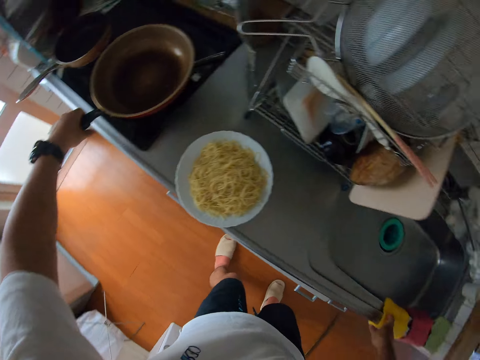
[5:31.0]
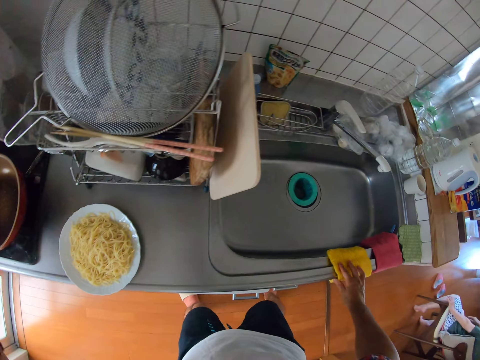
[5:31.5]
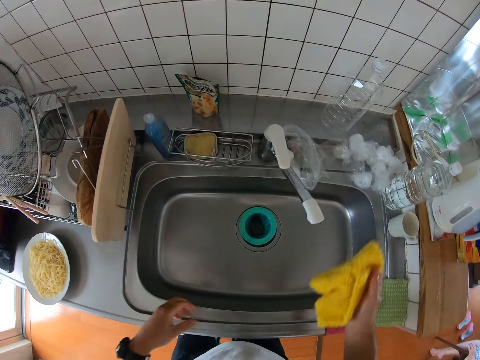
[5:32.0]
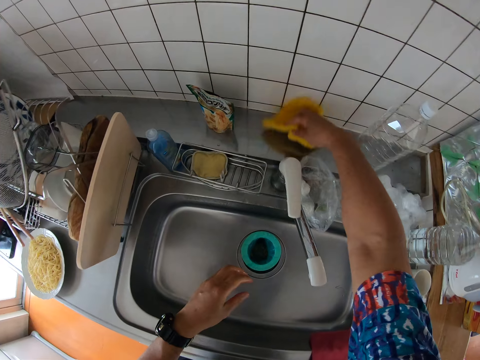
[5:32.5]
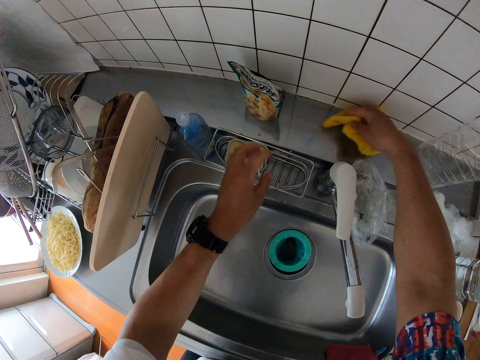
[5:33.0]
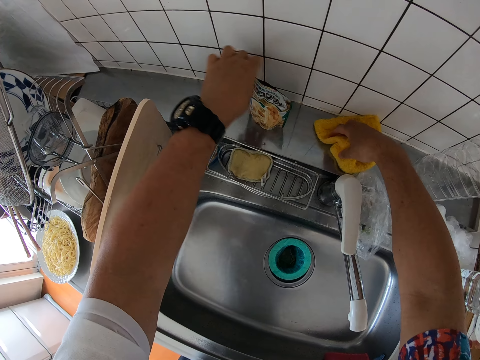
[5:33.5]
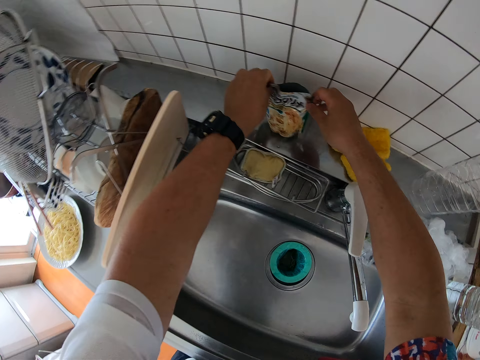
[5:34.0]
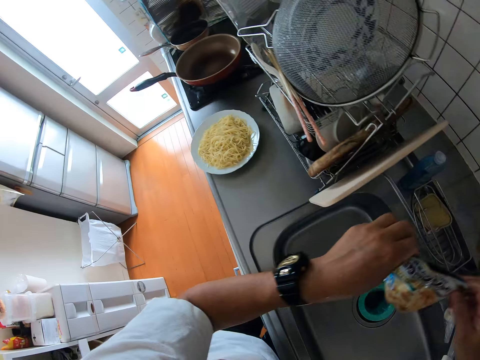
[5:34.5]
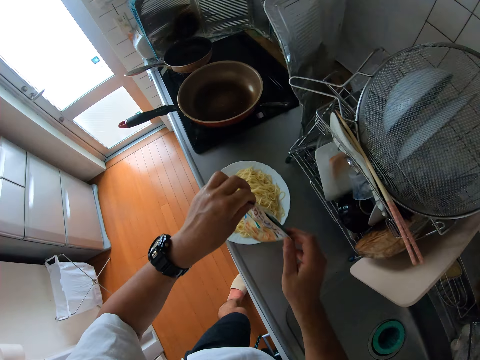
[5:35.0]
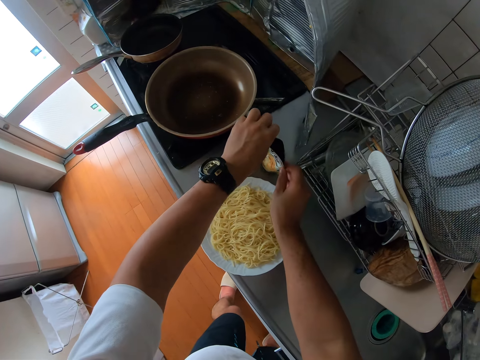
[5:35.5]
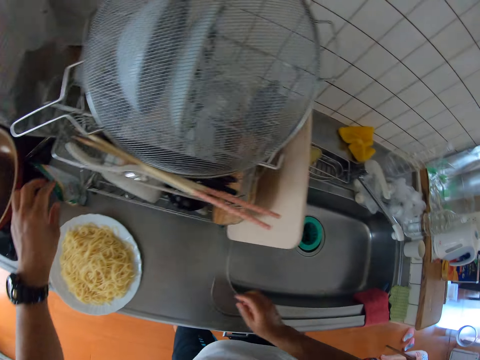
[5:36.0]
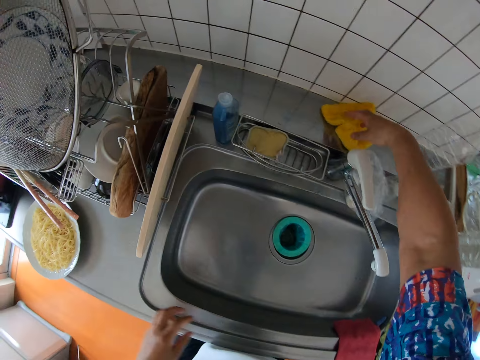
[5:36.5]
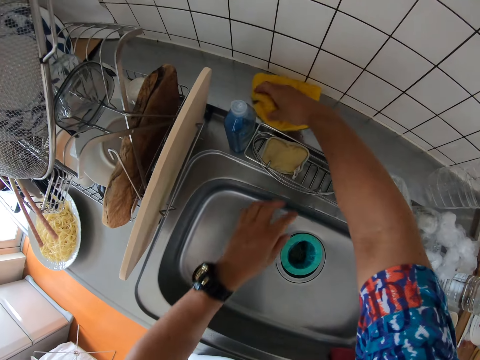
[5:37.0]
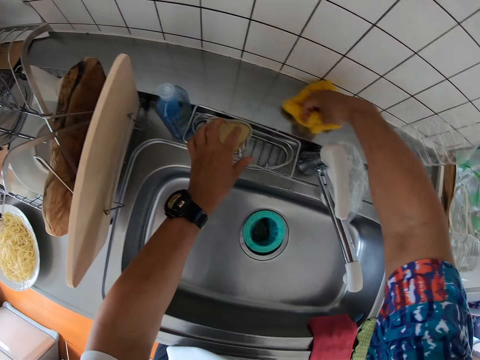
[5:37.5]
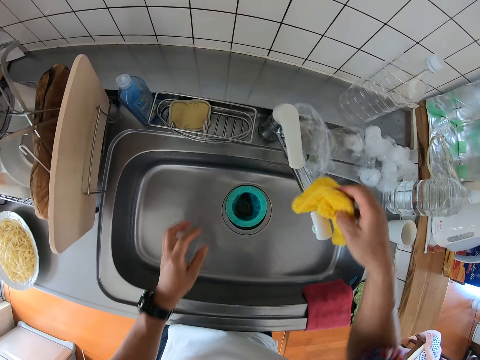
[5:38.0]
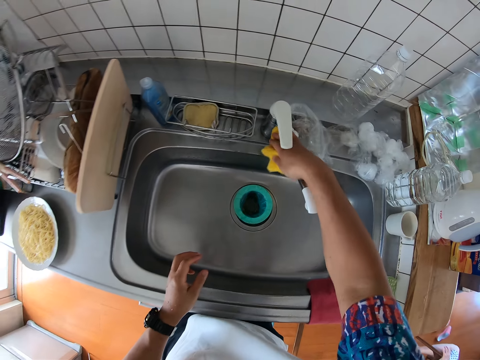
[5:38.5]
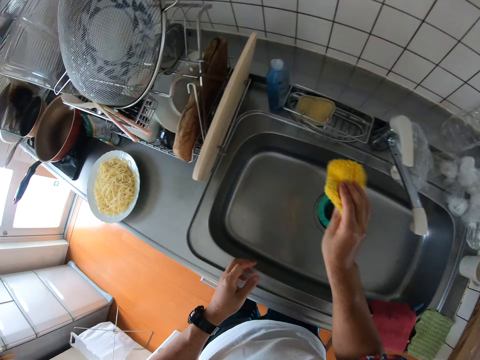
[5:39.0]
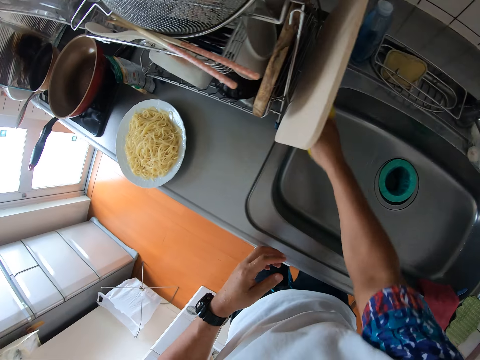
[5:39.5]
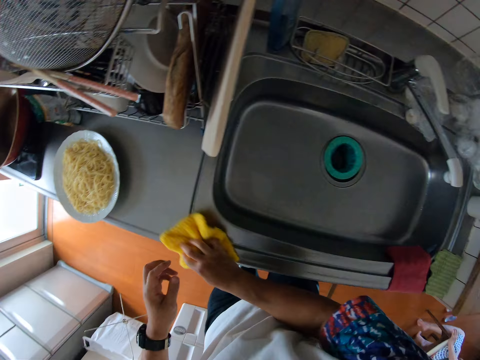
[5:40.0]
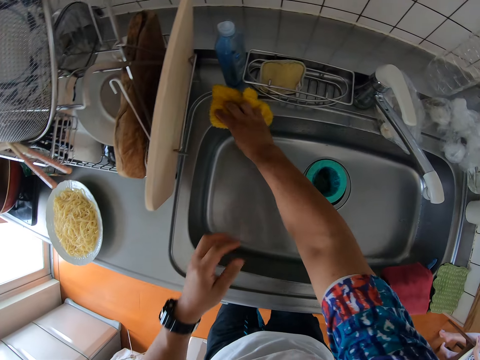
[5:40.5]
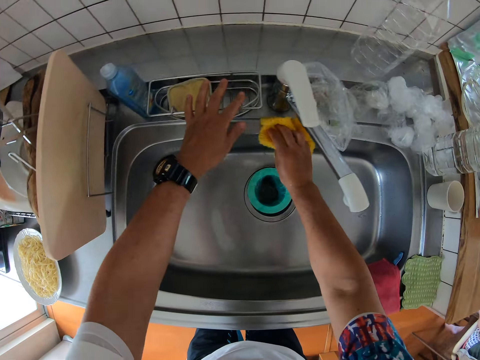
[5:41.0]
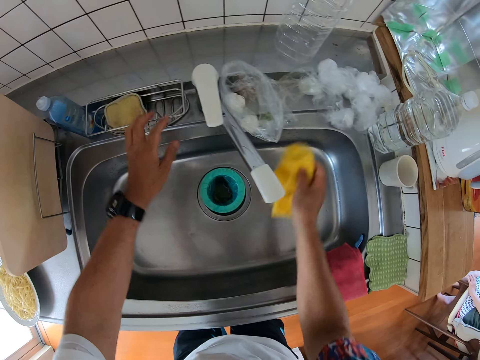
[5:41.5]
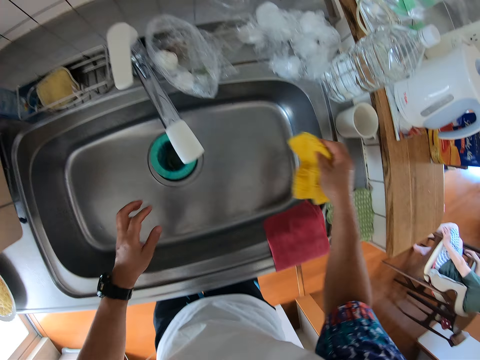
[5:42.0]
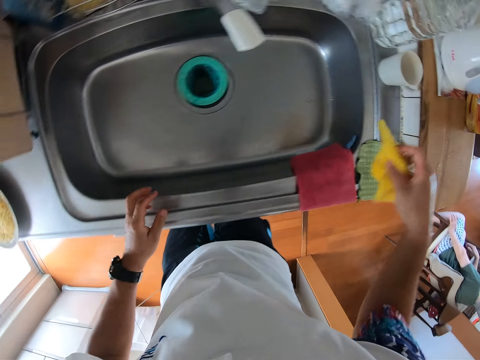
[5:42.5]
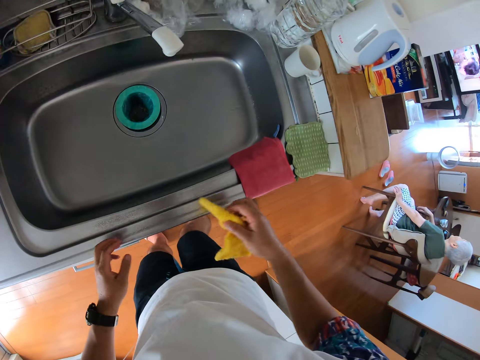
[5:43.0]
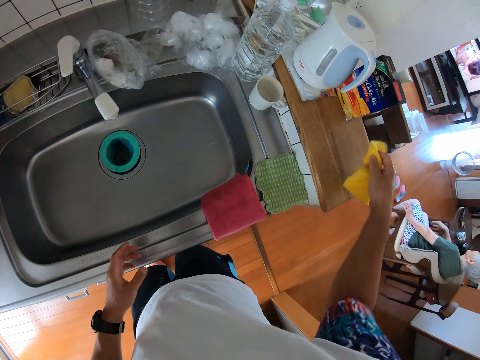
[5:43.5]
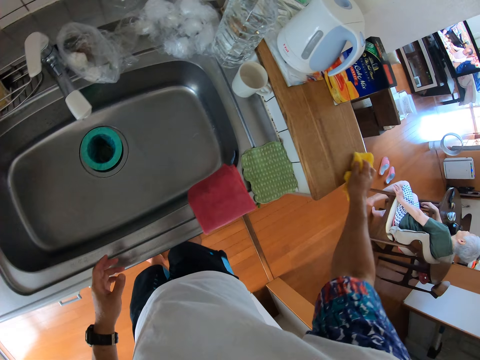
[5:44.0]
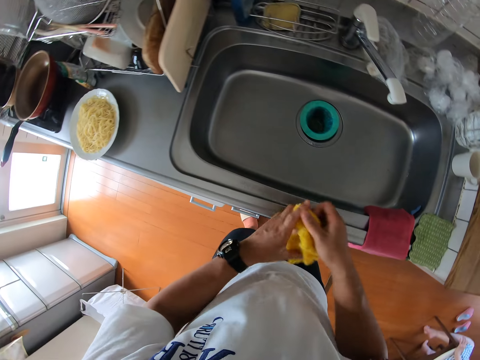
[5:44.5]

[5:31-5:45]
The camera wearer puts the frying pan on the cooker. They pick up the sponge cloth from the sink. They clean the sink with the sponge cloth. They put the sponge cloth on the sink. They move the pack on the sink. They pick up a sachet of spices. They put the sachet of spices on the sink. They clean the sink with the sponge cloth. They hold the dish rag in the sink sponge holder. They clean the sink with the sponge cloth. They pick up the sponge cloth from the sink. They wipe the kitchen tap with the sponge cloth. They clean the sink with the sponge cloth. They hold the dish rag in the sink sponge holder. They remove the hand from the sink sponge holder. They clean the sink with the sponge cloth.

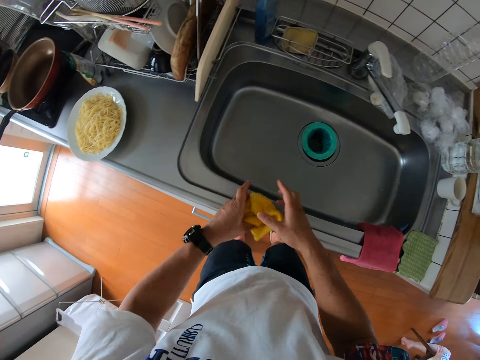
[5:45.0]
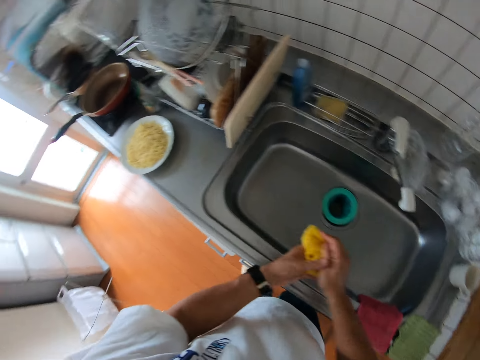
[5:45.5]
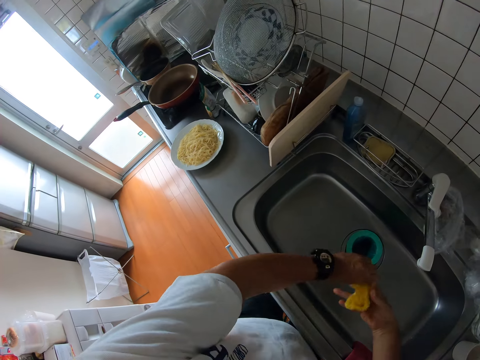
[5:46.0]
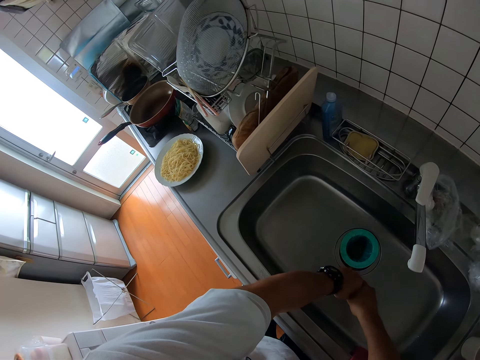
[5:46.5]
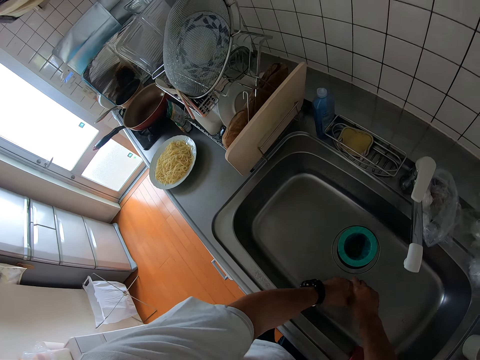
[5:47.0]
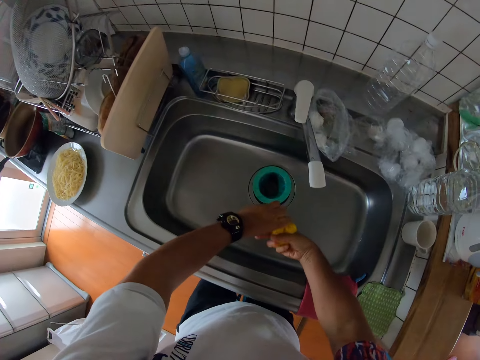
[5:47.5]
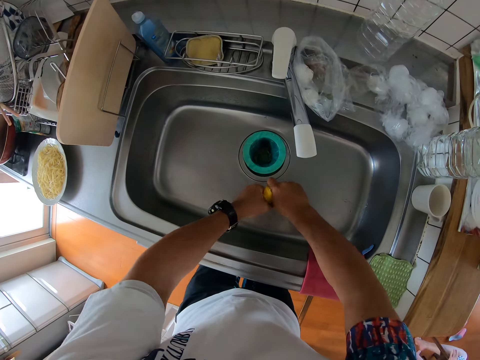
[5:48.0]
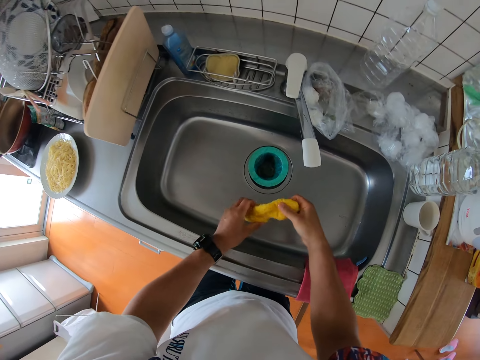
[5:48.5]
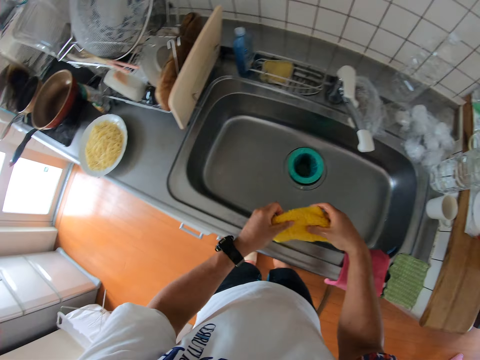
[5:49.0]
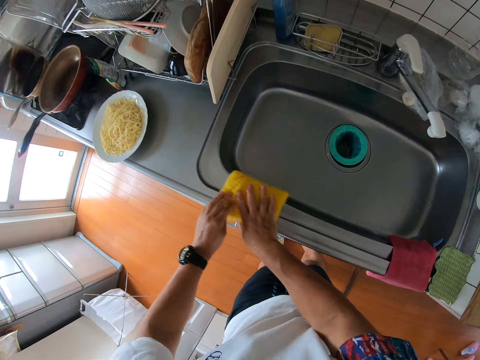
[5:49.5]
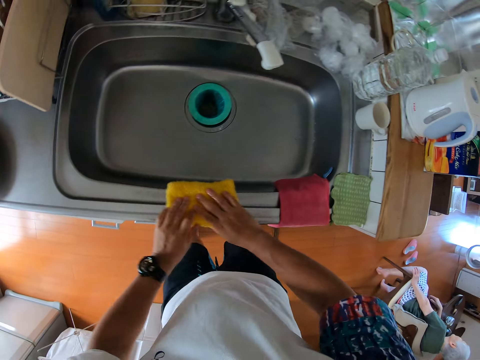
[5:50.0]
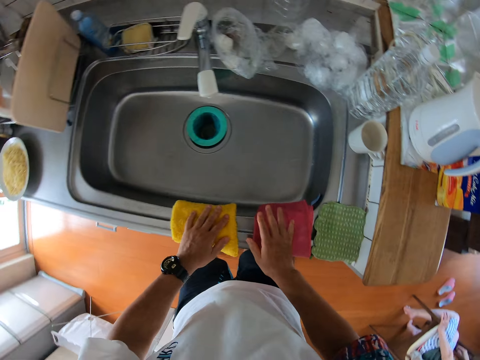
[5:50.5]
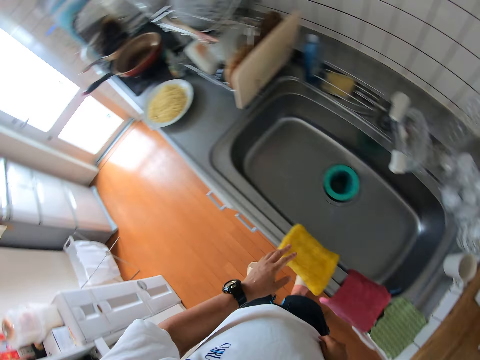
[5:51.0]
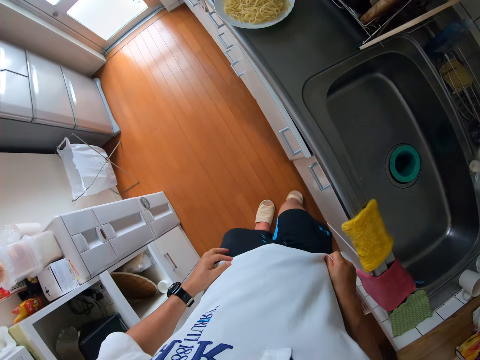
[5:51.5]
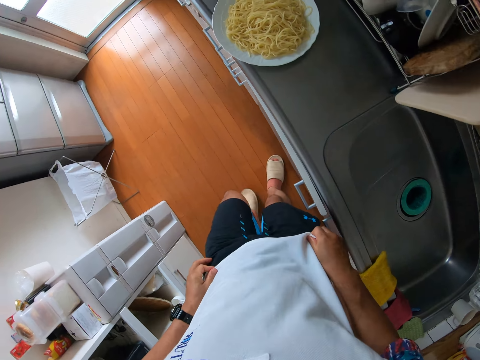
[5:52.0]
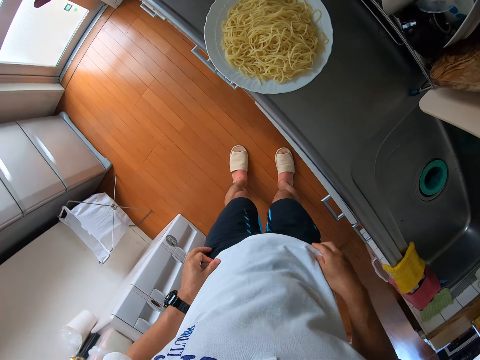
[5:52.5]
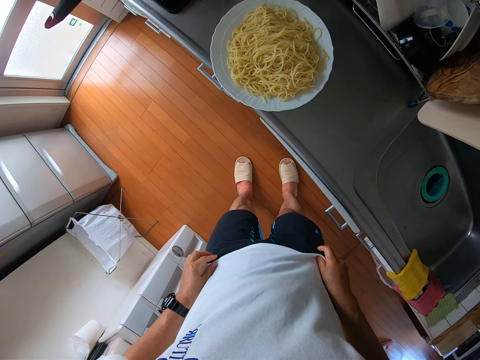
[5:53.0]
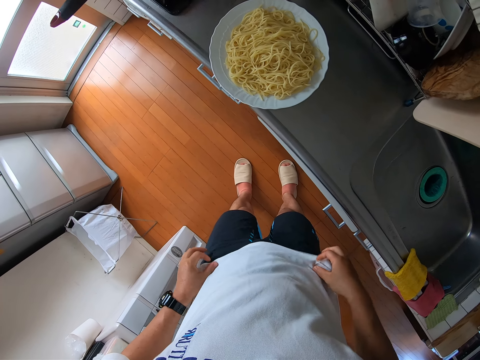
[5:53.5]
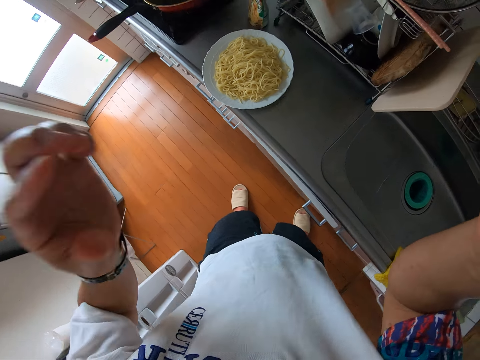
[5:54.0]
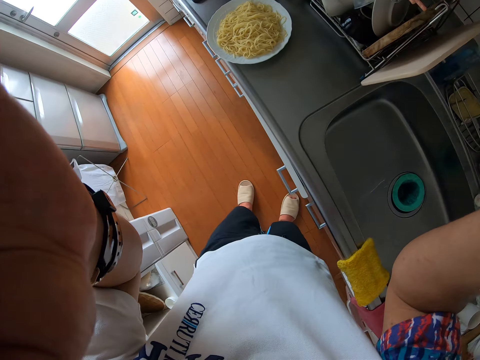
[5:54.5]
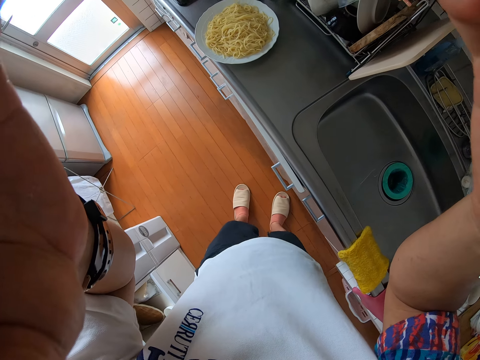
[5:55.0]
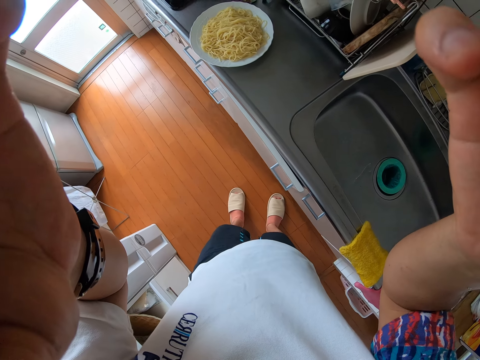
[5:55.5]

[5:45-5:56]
The camera wearer holds the sponge cloth in the sink. They squeeze the sponge cloth in the sink. They clean the sink with the sponge cloth. They leave the sponge cloth on the sink. They walk around the kitchen. They stare at the serving plate of spaghetti. They set up the camera.
